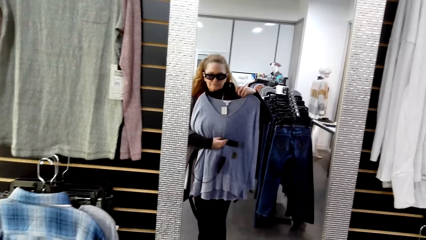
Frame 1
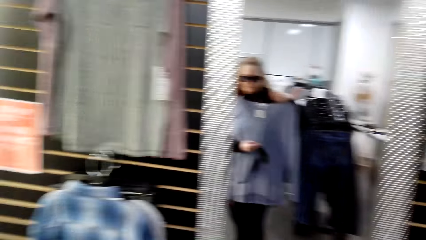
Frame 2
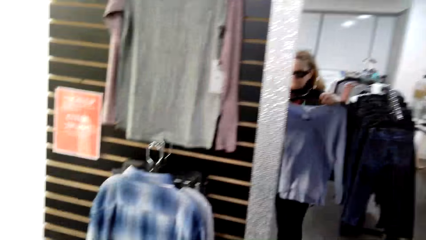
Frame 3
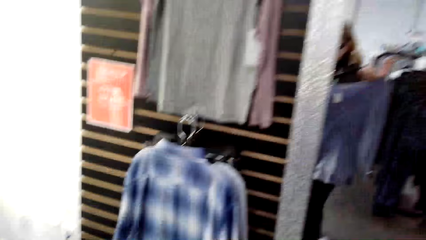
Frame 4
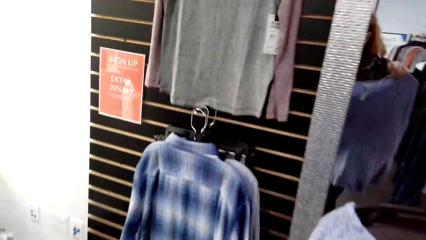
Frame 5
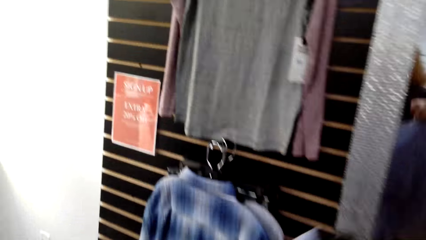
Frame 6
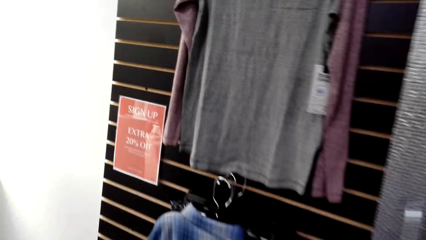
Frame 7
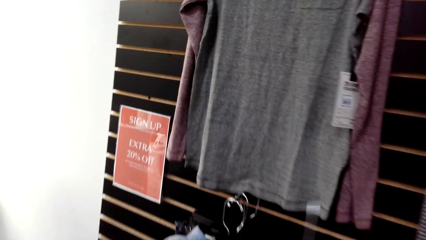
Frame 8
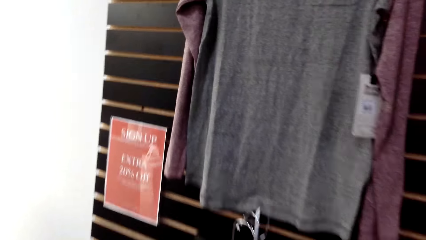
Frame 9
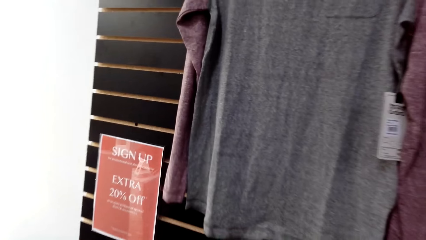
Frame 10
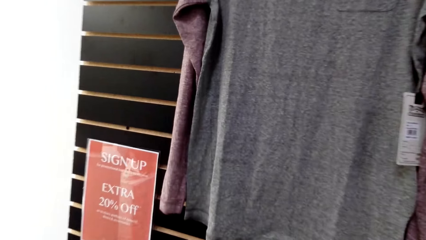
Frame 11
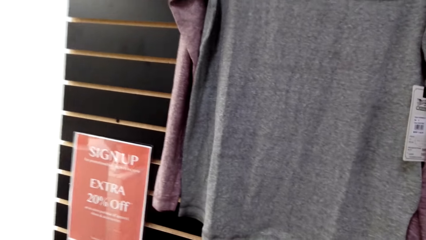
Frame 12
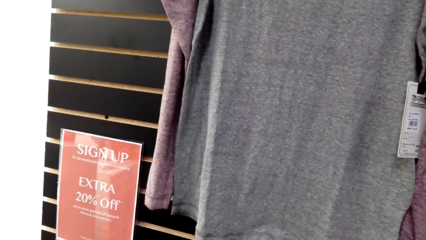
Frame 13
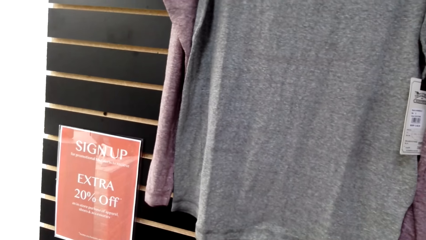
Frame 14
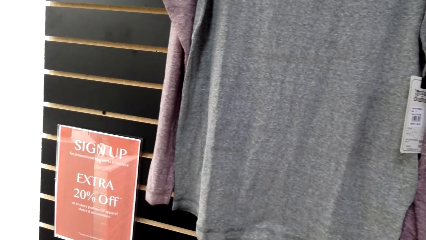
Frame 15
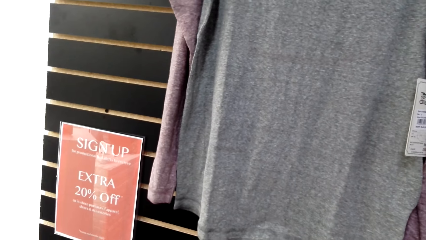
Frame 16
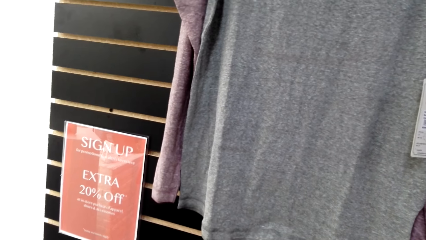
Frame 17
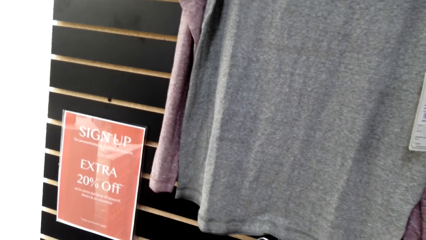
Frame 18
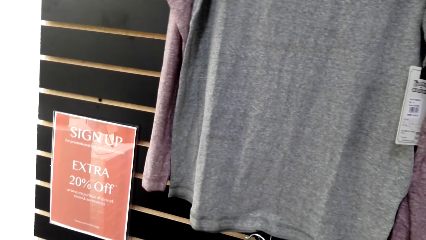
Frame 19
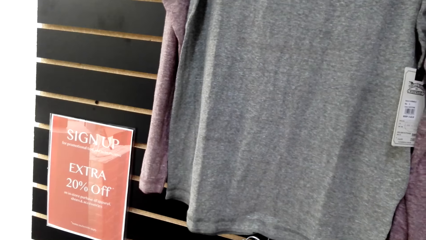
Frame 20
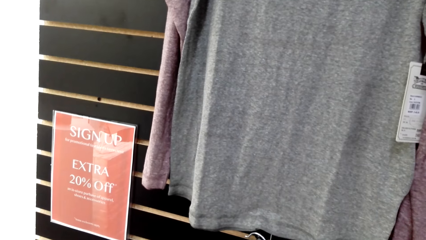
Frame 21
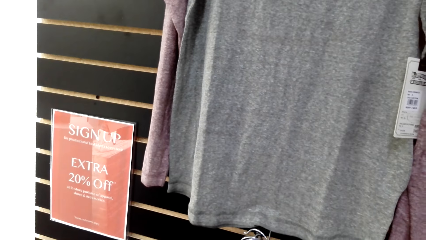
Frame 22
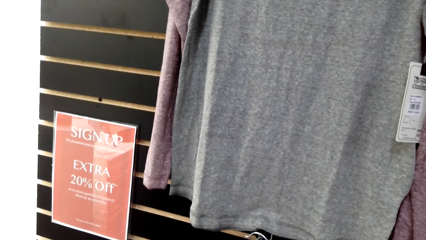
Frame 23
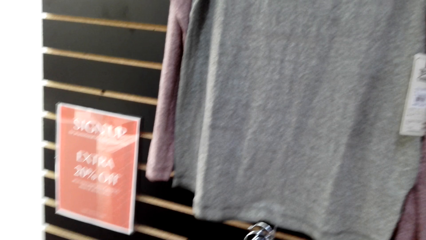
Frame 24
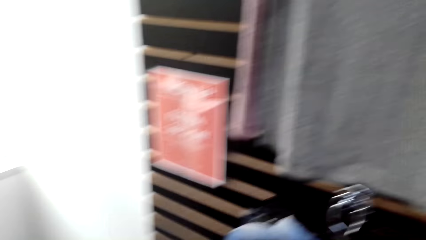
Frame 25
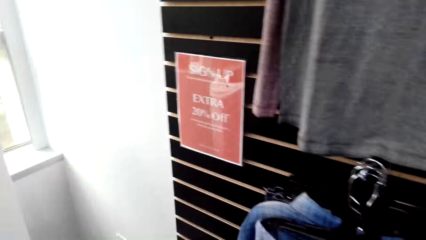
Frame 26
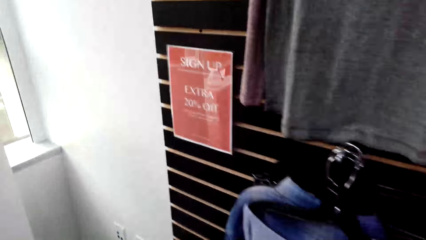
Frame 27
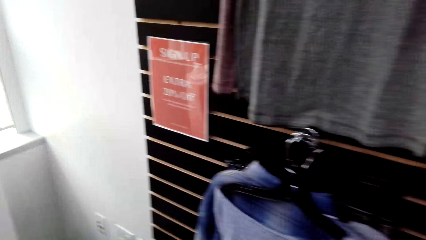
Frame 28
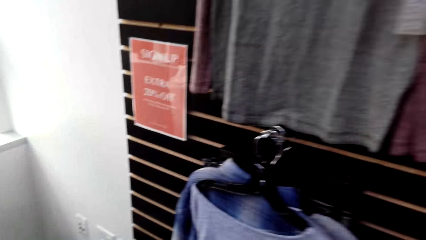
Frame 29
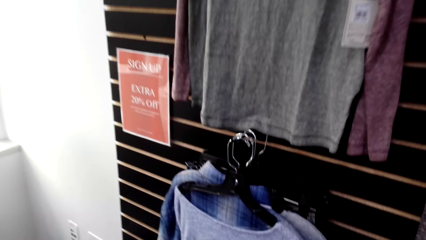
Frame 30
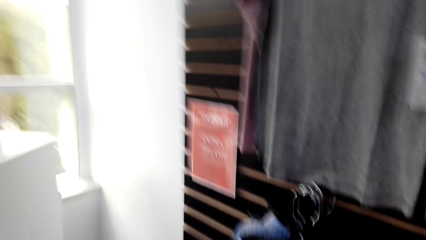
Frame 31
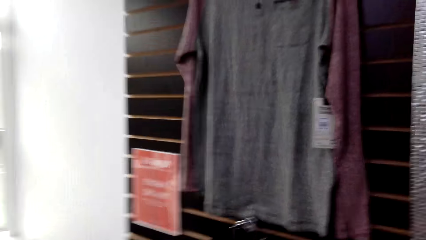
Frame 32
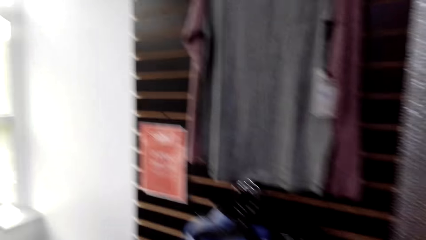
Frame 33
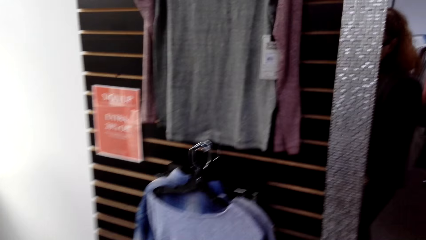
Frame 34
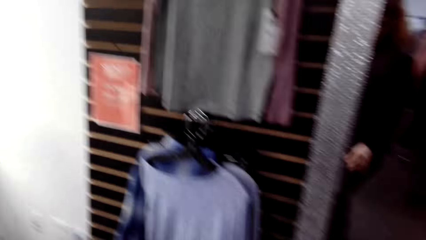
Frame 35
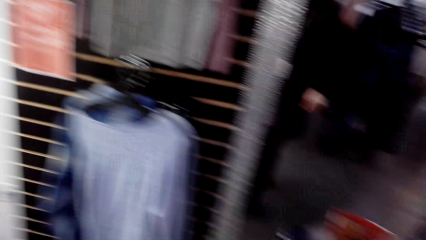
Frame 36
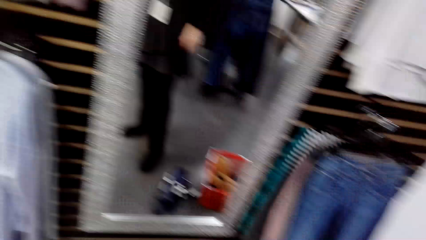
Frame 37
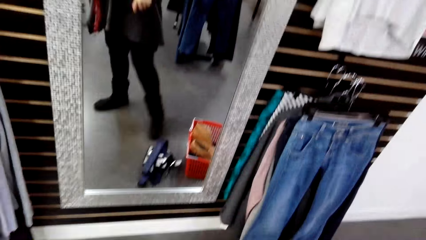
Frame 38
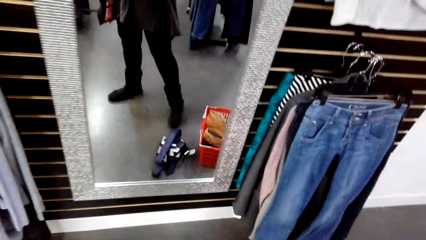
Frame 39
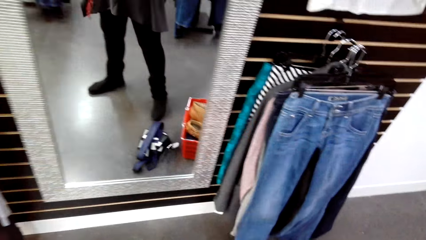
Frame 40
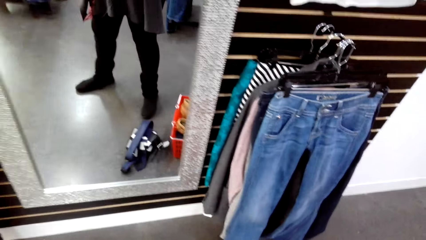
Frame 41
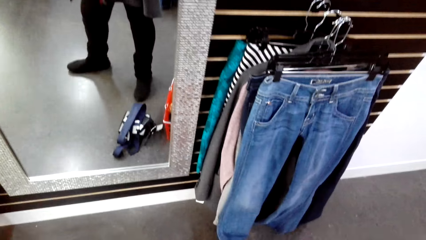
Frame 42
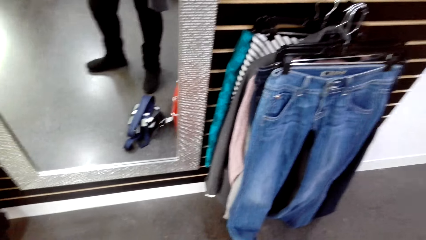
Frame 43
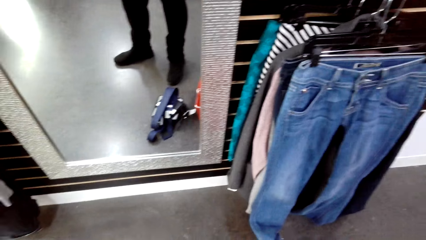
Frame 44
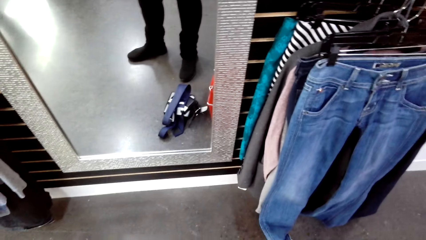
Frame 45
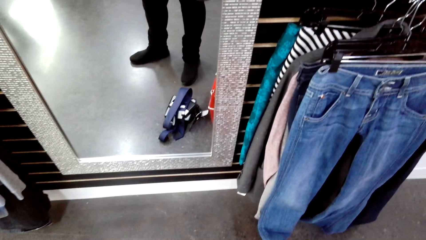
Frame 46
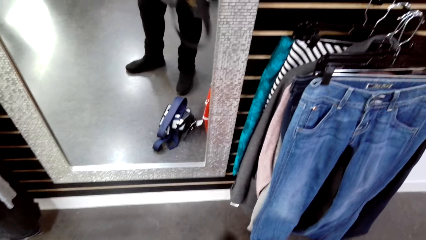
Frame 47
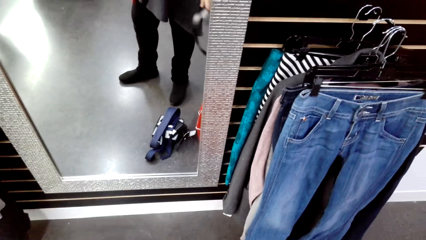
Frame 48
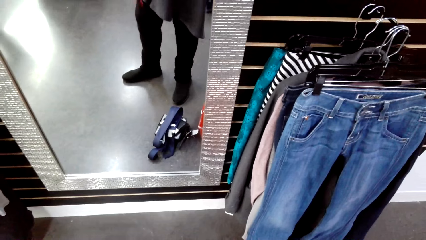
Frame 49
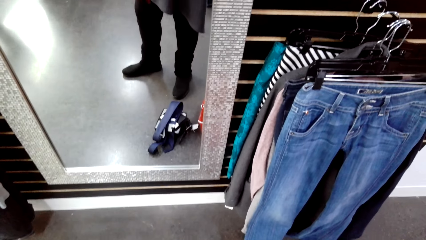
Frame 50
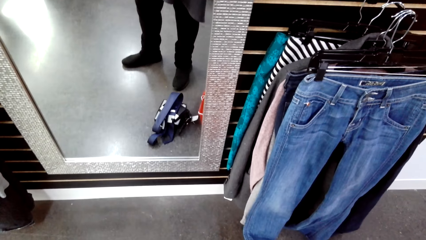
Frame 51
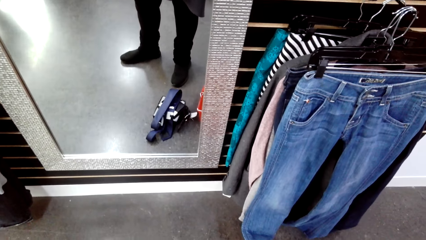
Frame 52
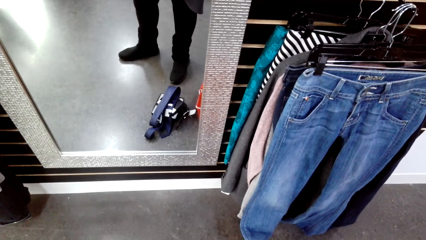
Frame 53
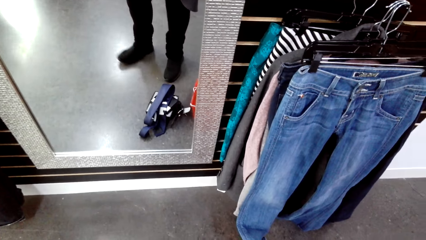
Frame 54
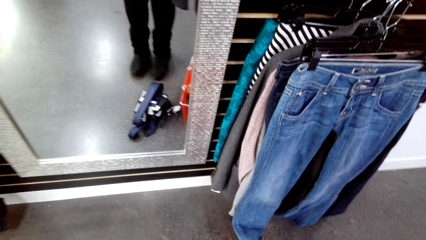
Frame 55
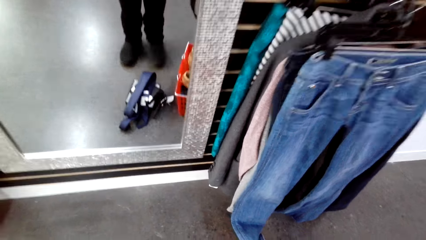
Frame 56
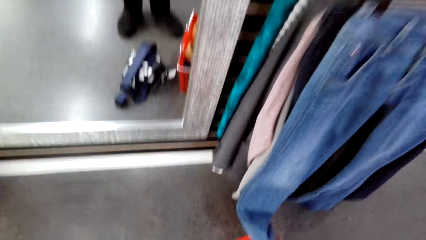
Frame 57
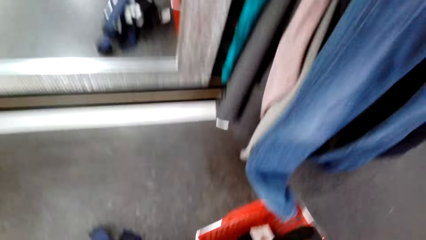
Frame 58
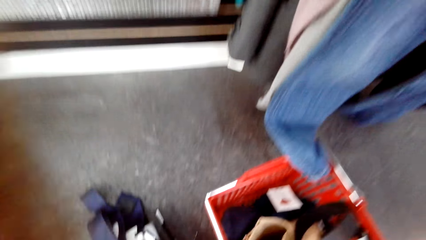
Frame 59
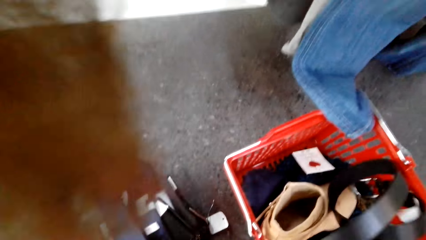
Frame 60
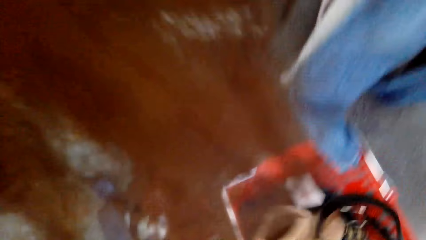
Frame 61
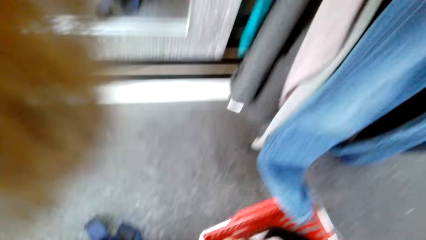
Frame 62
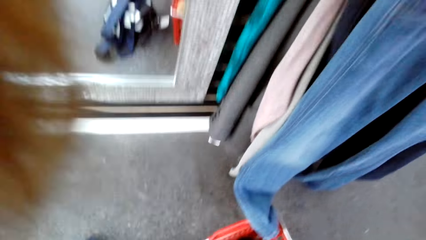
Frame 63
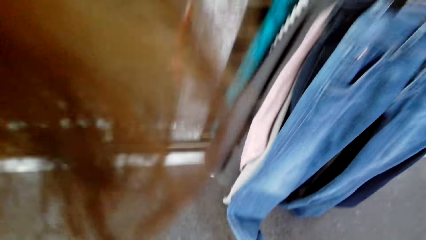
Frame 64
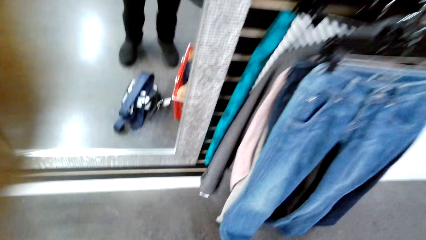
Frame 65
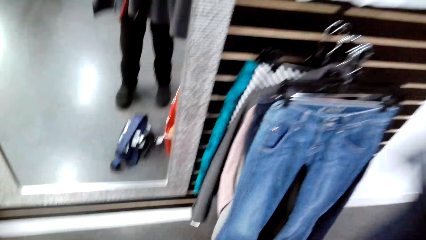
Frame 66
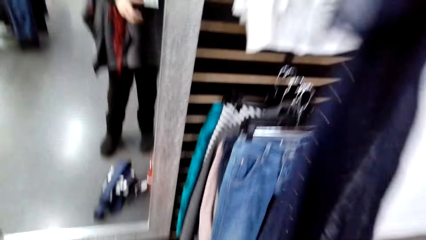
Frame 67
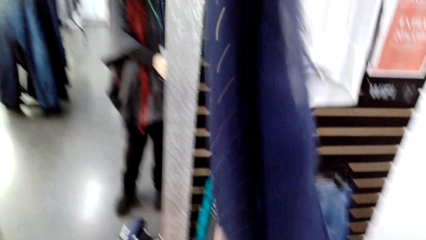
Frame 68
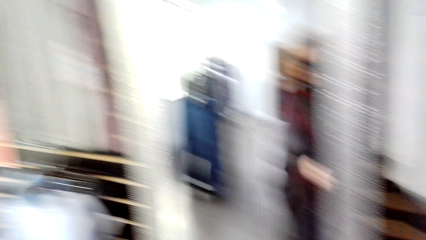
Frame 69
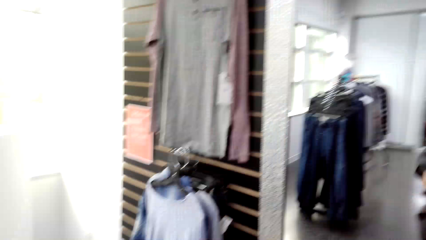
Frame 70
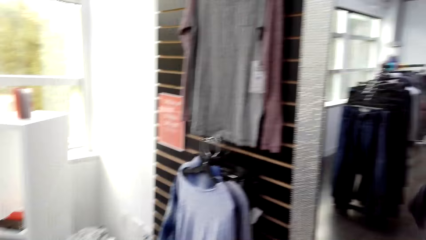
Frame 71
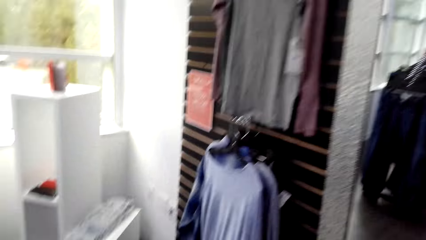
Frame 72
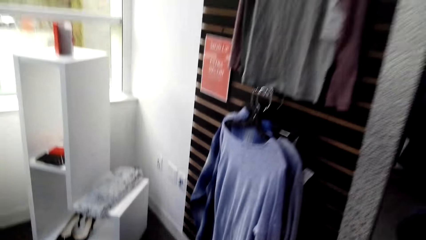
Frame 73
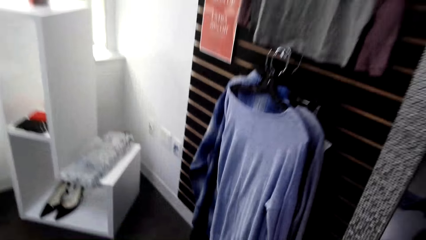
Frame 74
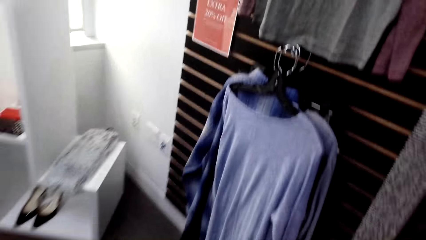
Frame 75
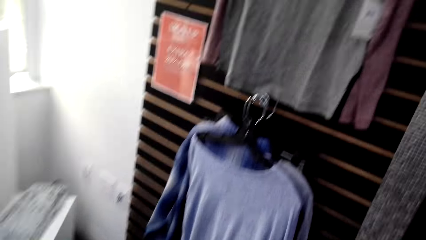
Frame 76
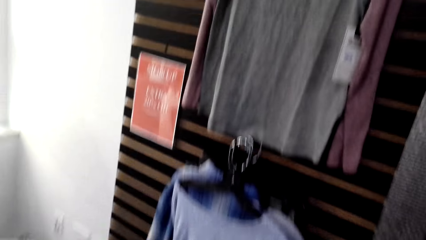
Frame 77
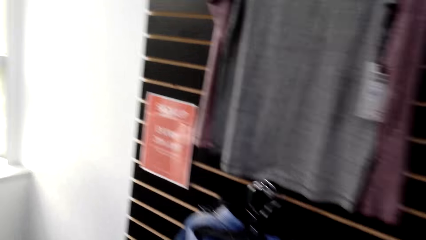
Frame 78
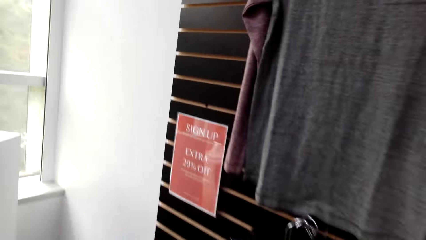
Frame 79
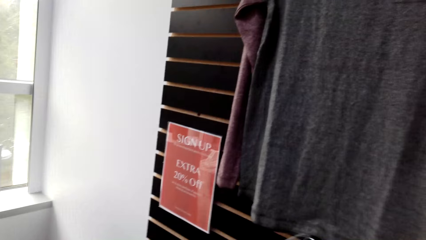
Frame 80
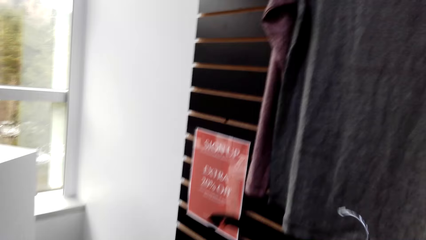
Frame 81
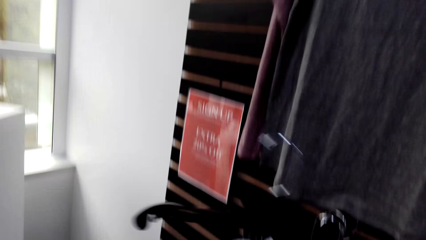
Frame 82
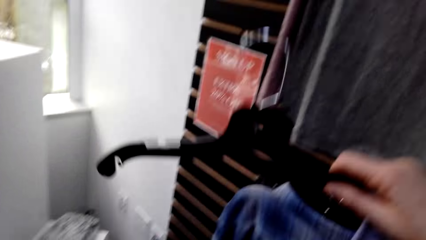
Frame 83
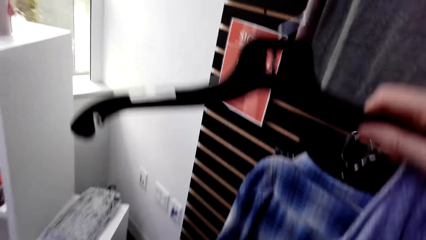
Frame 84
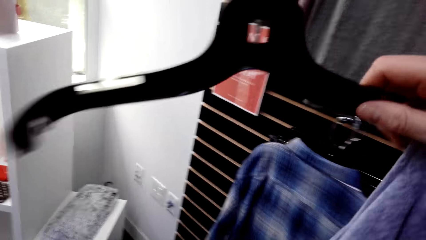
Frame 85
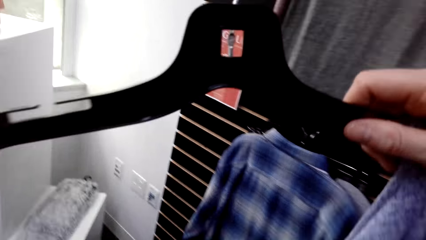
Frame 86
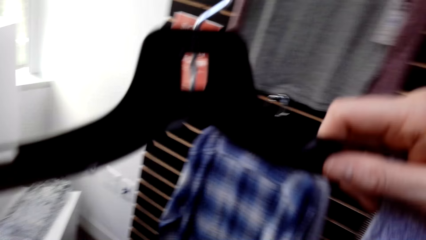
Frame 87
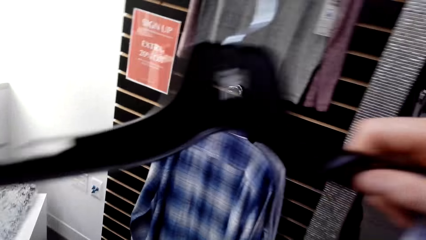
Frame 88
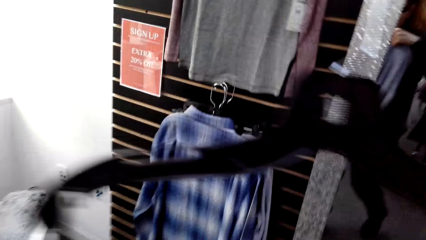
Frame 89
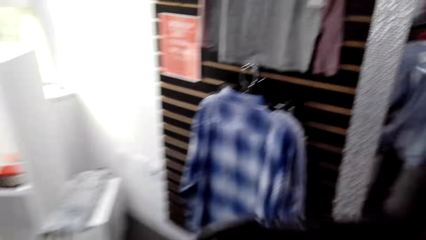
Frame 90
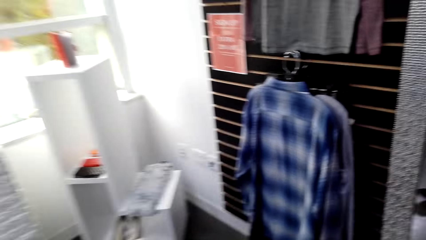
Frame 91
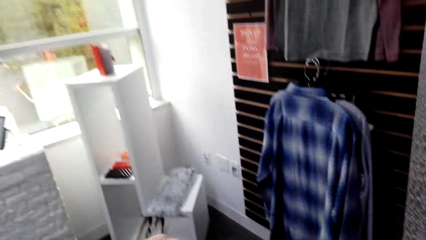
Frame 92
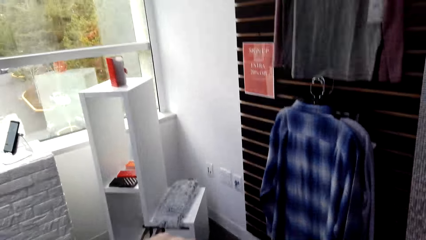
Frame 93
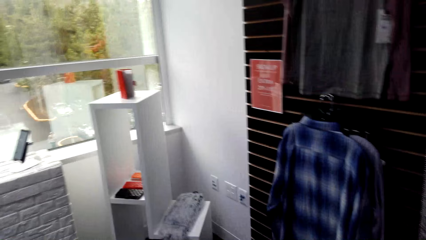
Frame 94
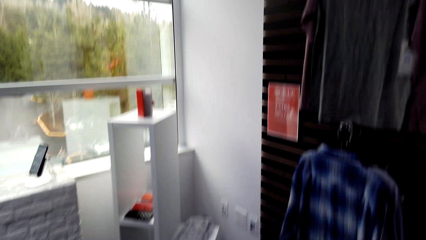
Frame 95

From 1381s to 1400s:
The camera wearer hangs a cloth on a hanger stand. They walk around in the clothing store. They stand in the clothing store. They walk around in the clothing store. They pick a cloth from the hanger stand.
